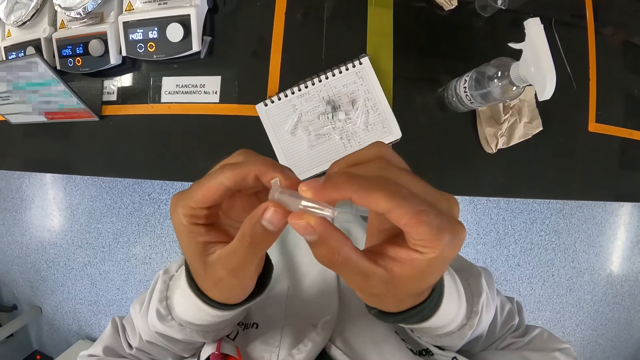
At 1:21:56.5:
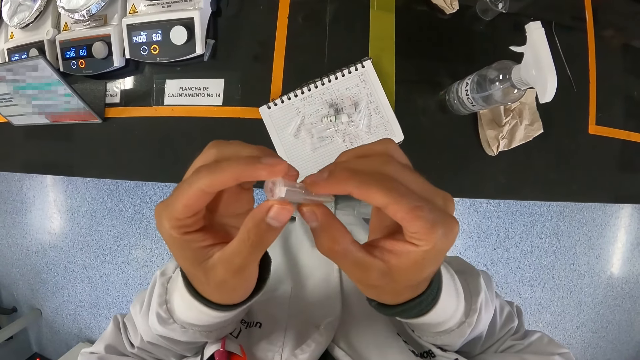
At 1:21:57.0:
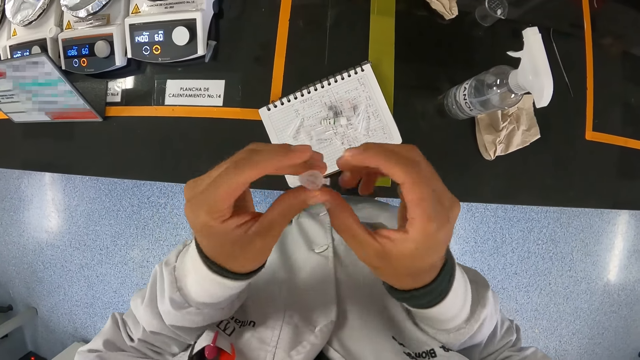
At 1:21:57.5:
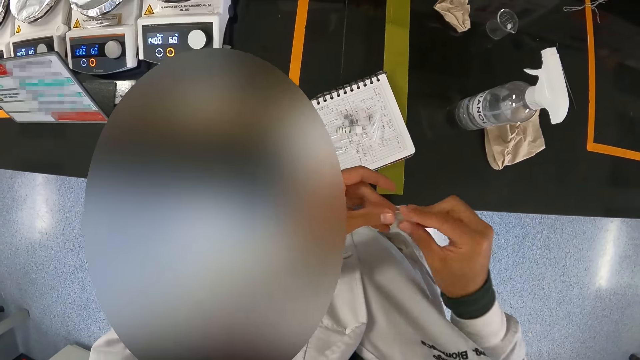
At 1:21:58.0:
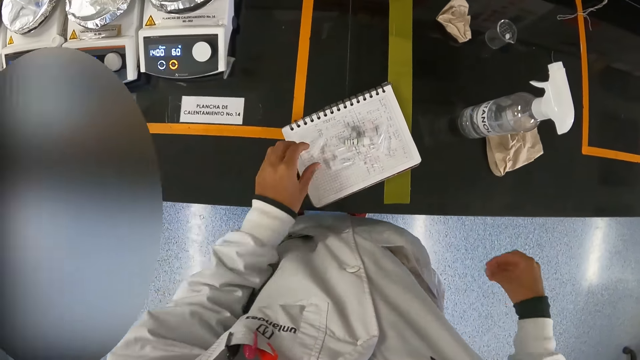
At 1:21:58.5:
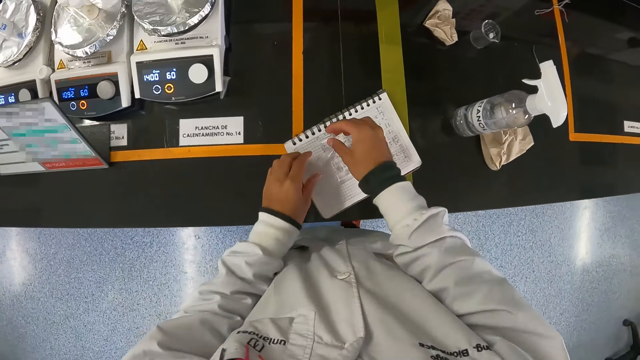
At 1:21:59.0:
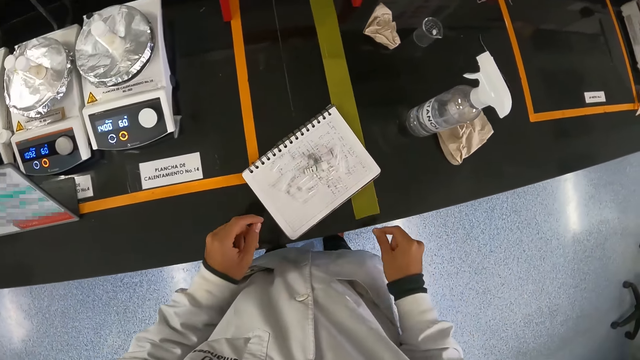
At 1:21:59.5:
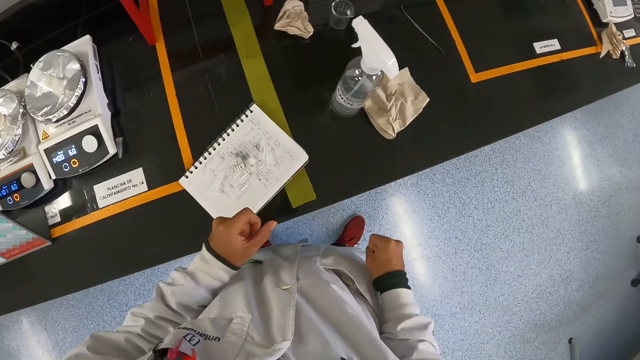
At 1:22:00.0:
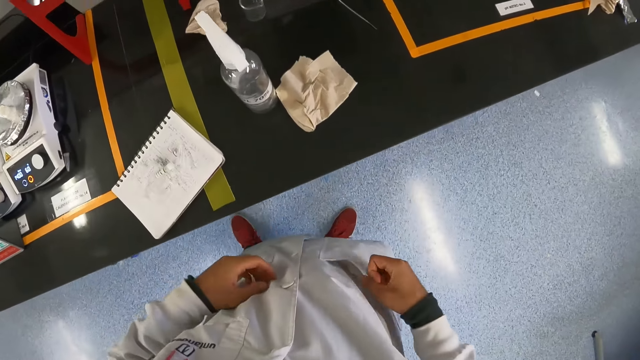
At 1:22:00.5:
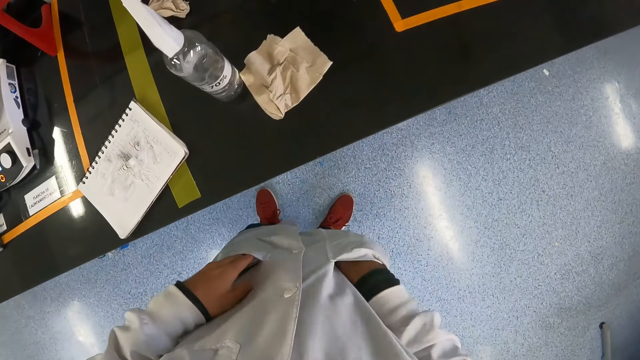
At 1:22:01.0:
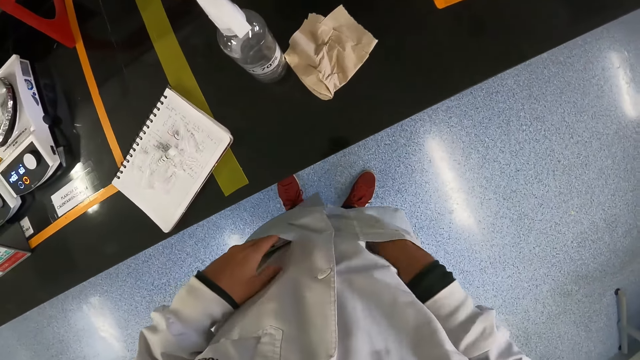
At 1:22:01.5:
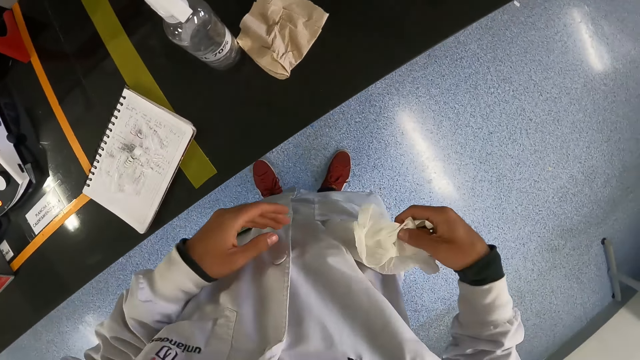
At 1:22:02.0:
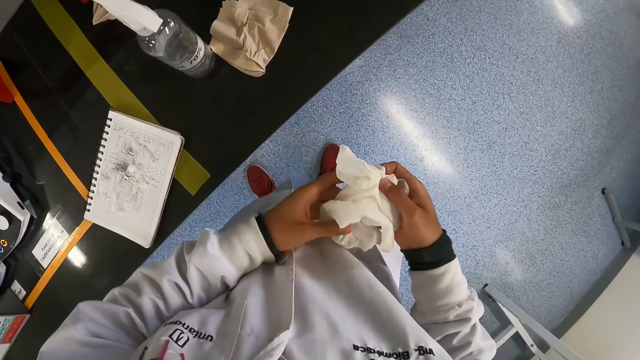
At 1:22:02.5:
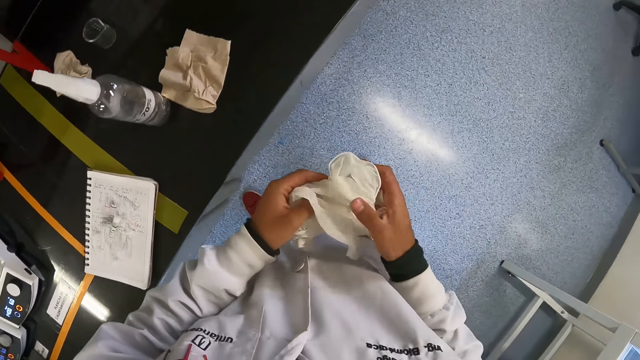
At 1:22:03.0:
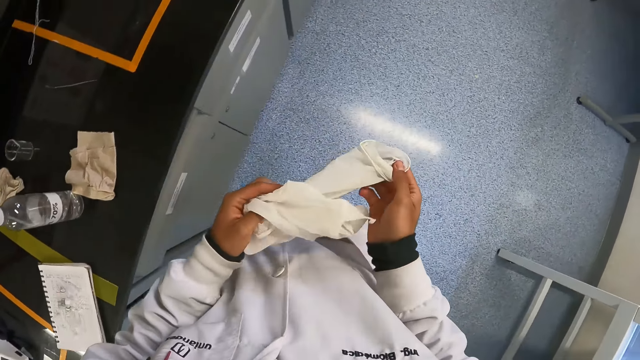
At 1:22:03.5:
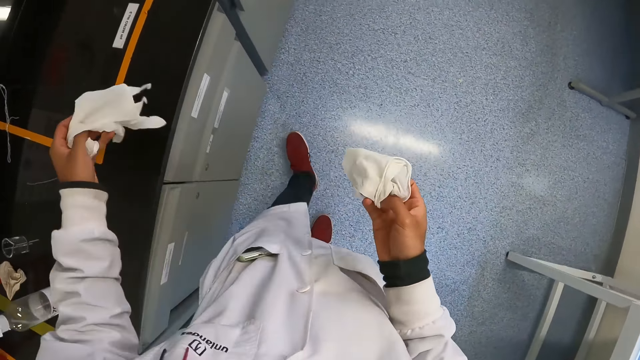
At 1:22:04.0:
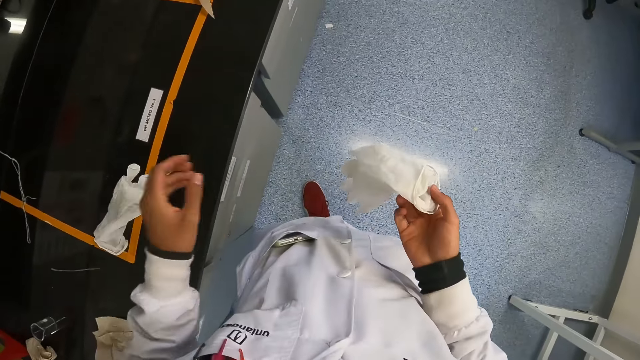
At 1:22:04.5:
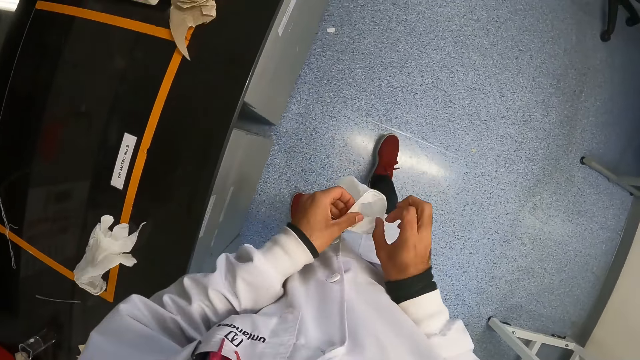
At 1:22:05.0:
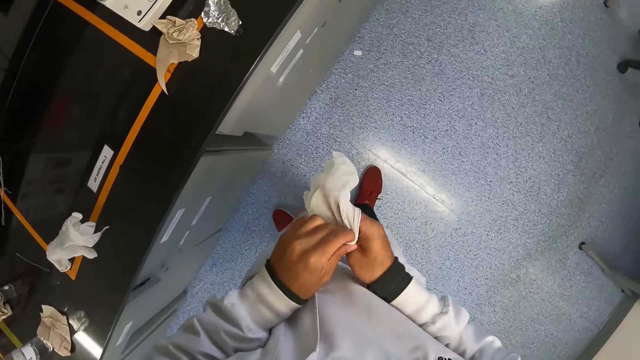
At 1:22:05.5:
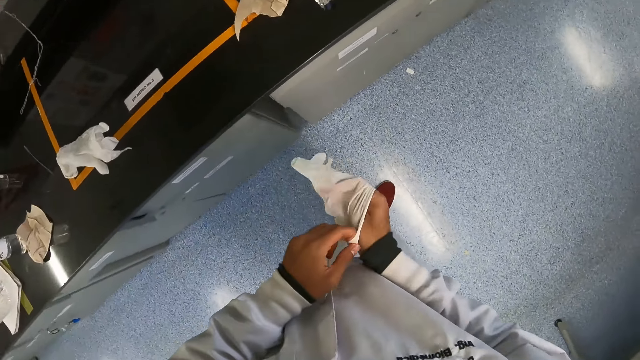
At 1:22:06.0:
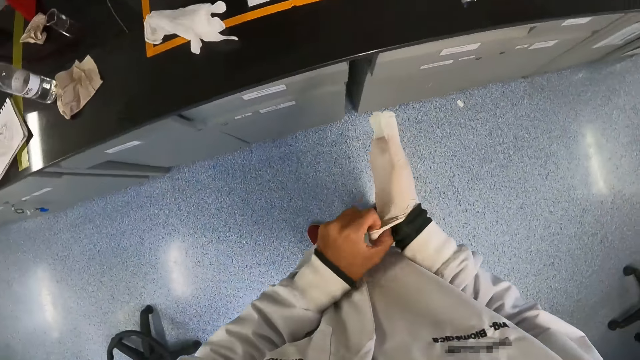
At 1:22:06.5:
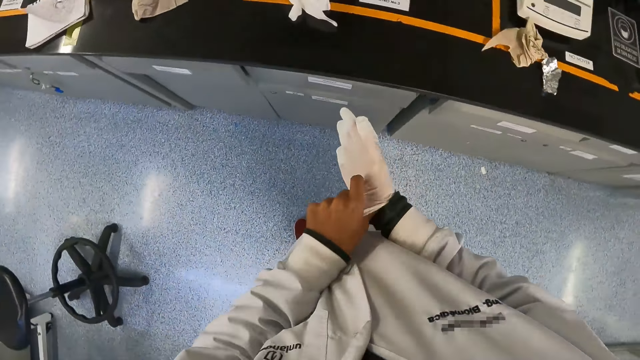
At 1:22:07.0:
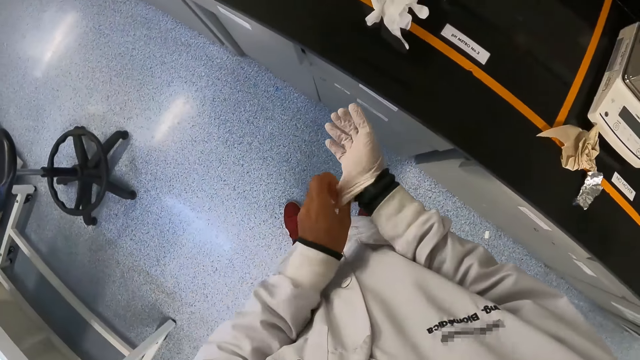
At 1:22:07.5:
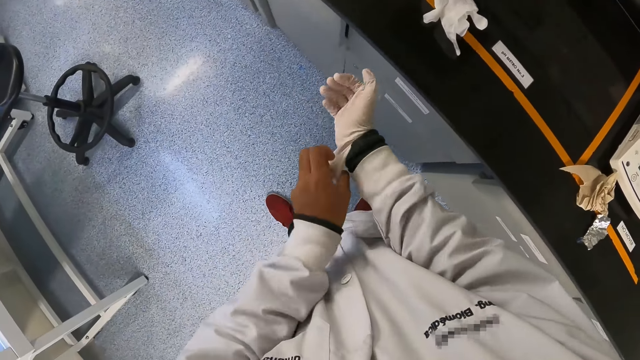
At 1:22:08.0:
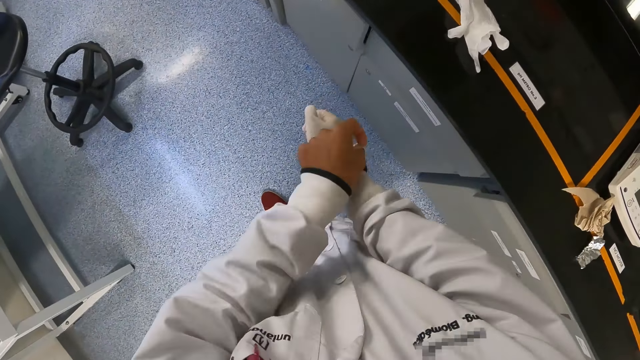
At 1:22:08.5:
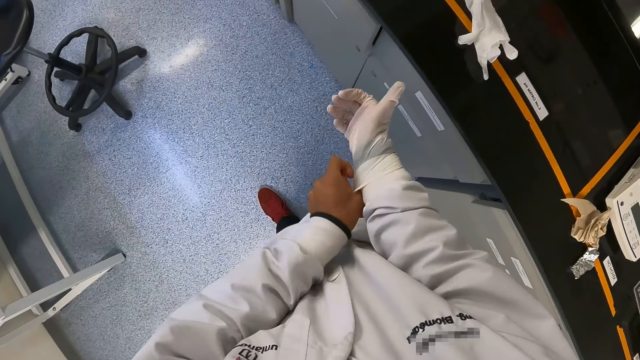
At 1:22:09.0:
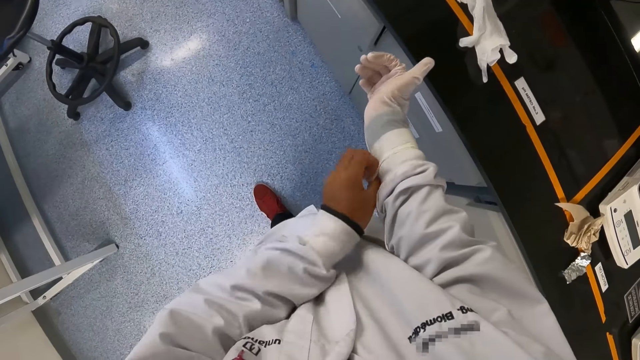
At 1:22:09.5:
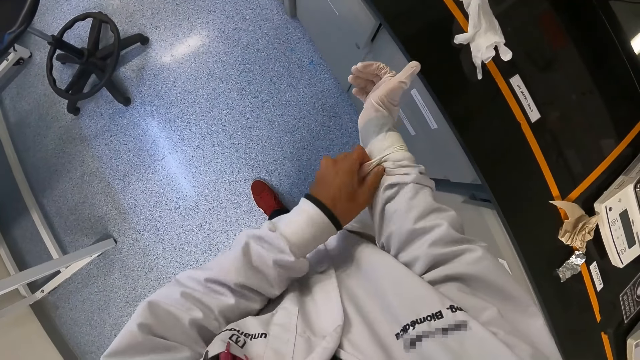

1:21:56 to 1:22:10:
The camera wearer shakes the microcentrifuge tube with his right hand. He moves the microcentrifuge tube on the book with his left hand. He drops the microcentrifuge tube on the book with his right hand. He puts his hands in his pockets. He brings out a pair of gloves from his pocket with his right hand. He drops one hand of the glove on the laboratory cabinet with his left hand. He holds one hand of the glove with his hands. He wears the glove on his right hand with his left hand.

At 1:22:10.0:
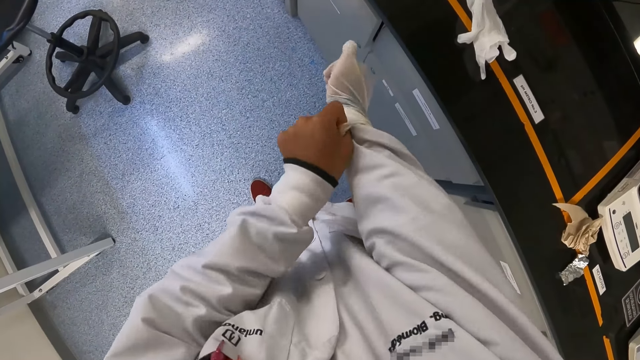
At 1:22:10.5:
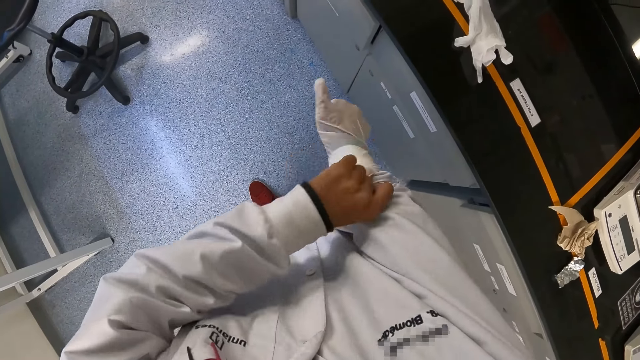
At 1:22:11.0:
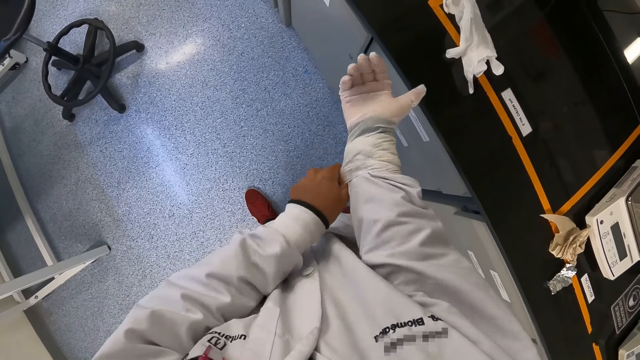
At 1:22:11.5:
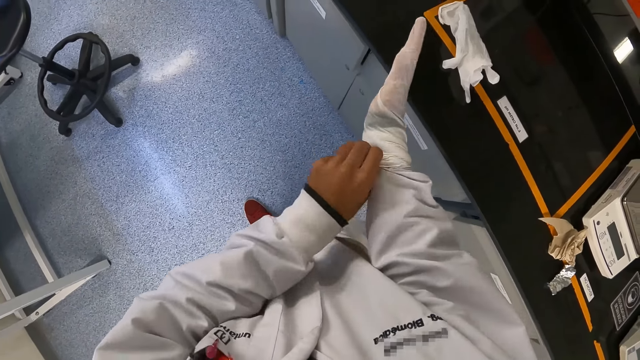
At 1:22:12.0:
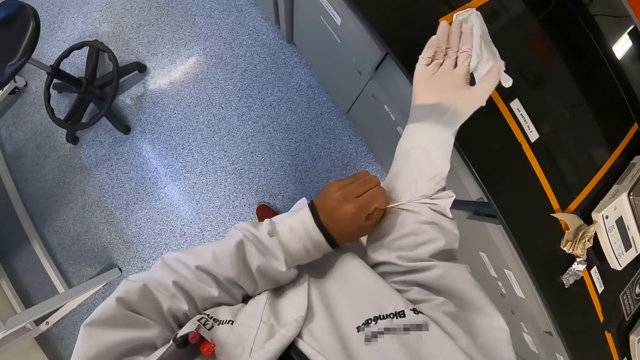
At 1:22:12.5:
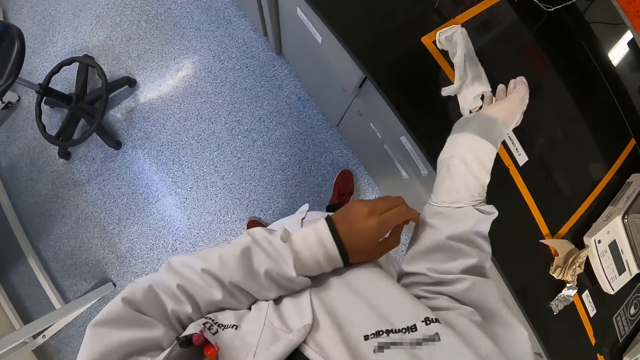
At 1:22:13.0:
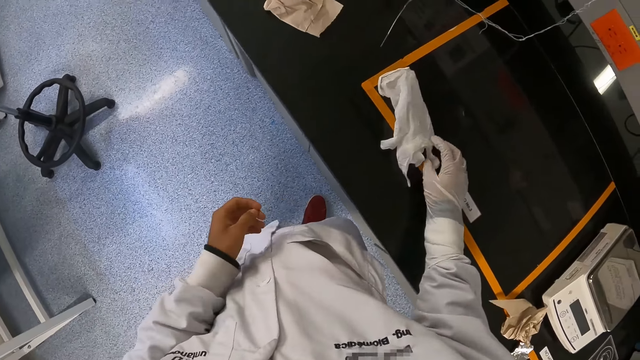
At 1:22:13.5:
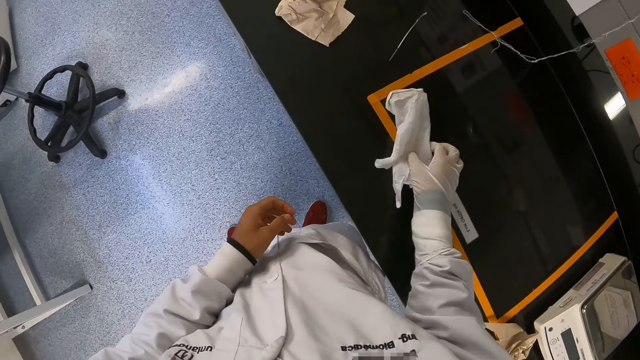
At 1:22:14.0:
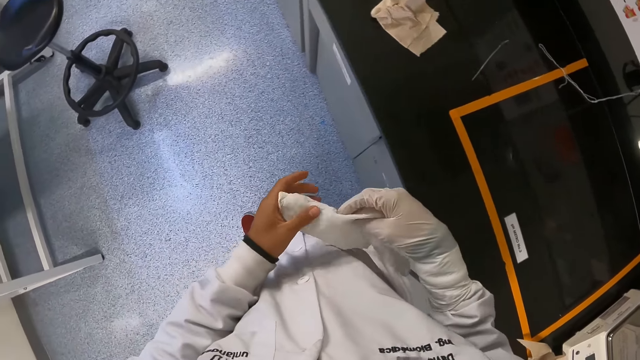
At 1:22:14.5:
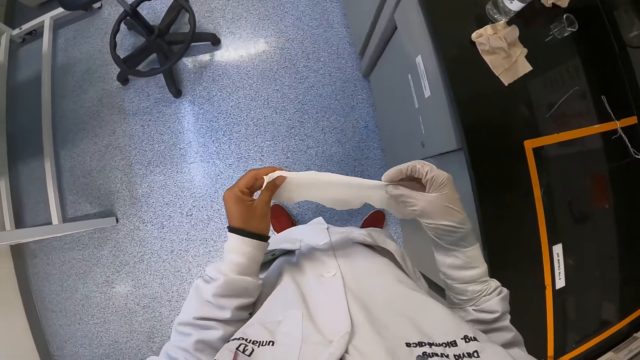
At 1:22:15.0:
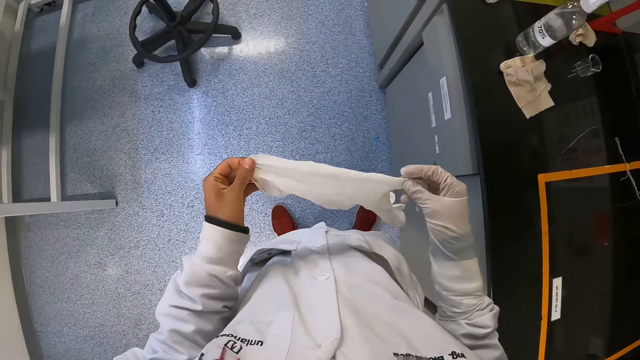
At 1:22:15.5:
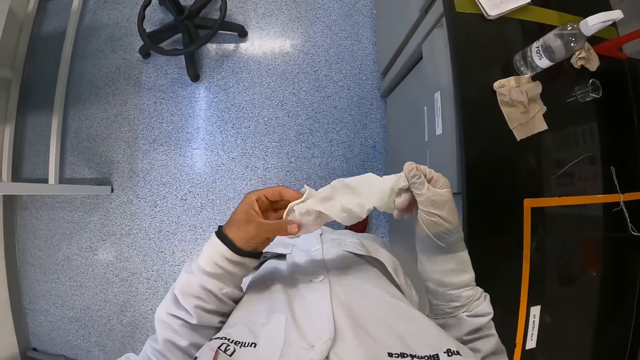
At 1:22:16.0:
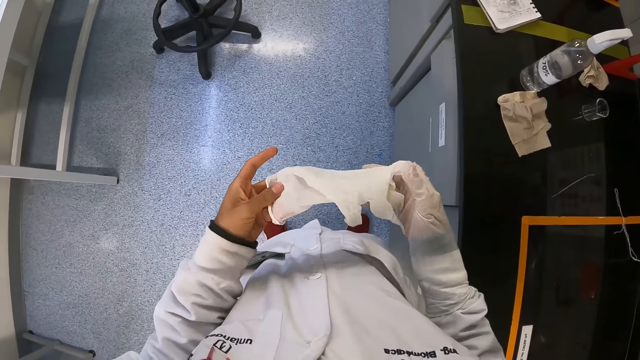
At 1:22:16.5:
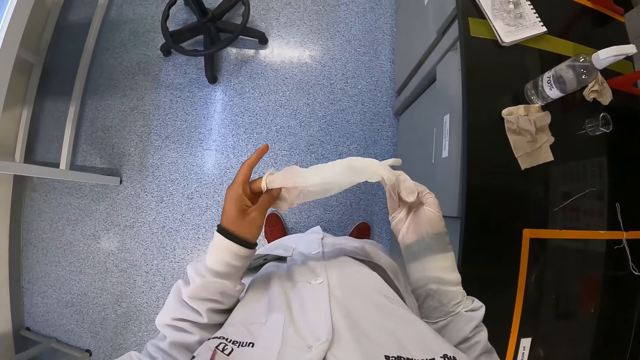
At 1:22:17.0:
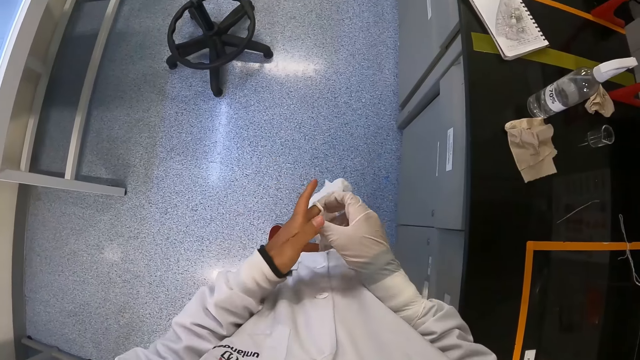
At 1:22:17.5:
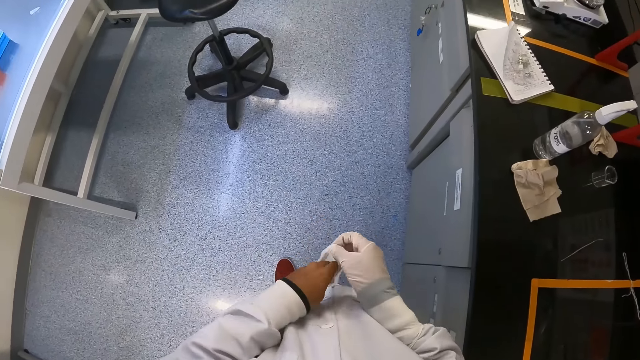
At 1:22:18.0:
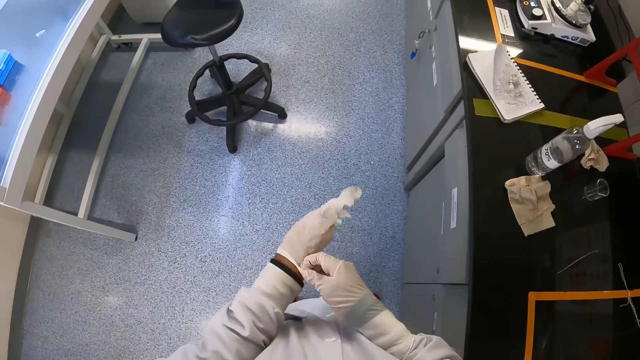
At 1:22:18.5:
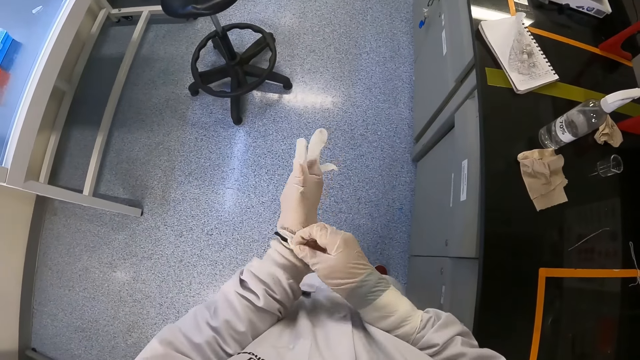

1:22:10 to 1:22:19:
The camera wearer picks the glove on the laboratory cabinet with his right hand. He holds the glove with his hands. He wears the glove on his left hand with his right hand.
